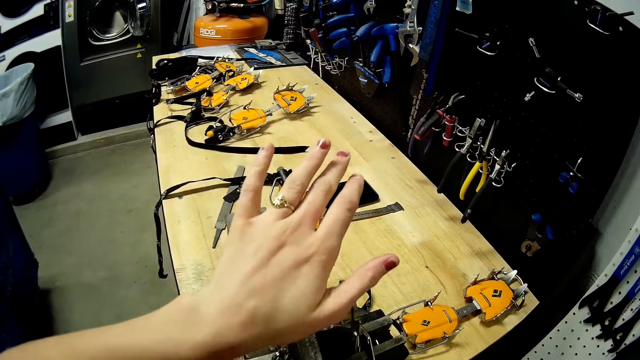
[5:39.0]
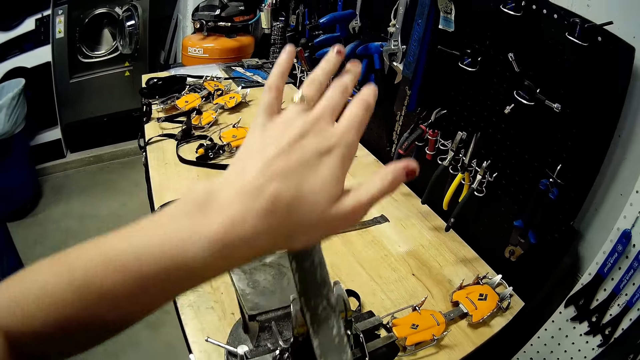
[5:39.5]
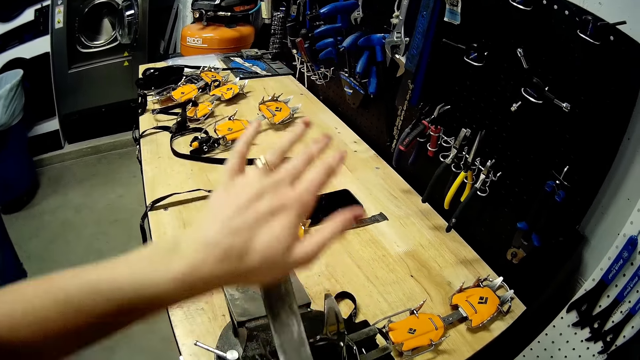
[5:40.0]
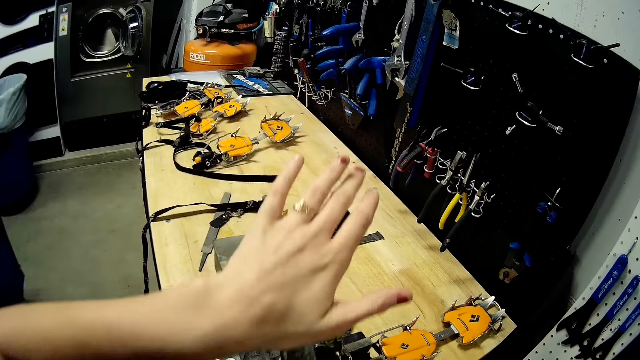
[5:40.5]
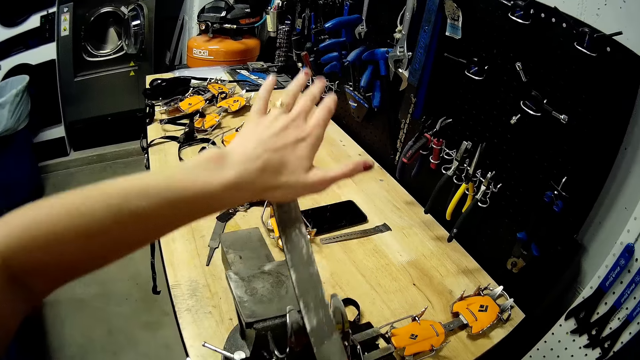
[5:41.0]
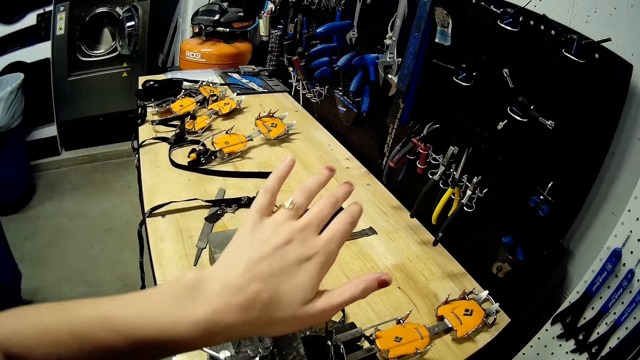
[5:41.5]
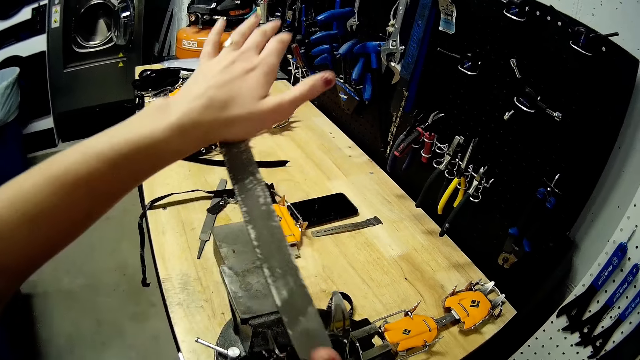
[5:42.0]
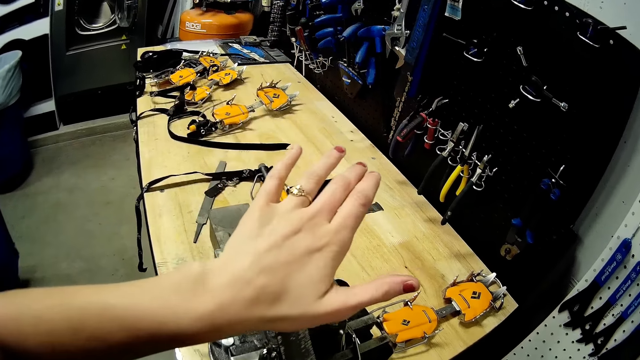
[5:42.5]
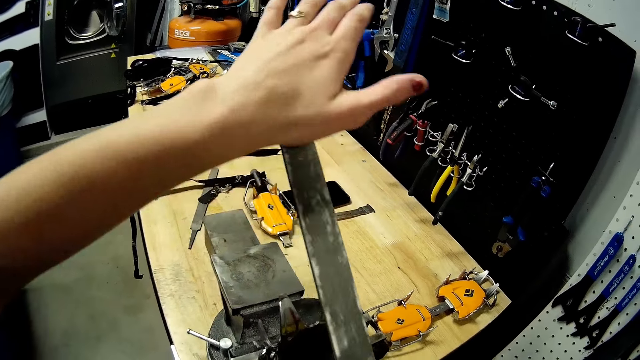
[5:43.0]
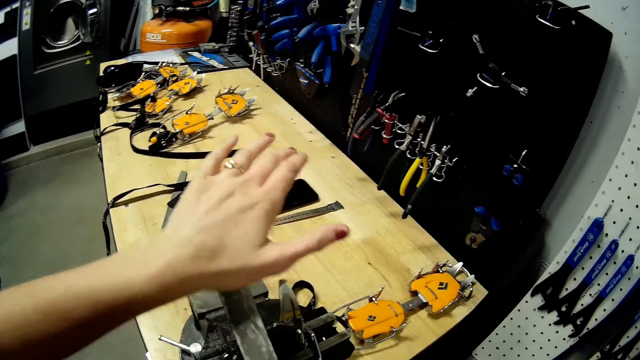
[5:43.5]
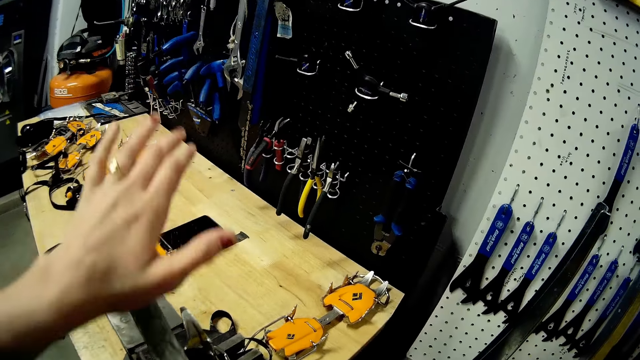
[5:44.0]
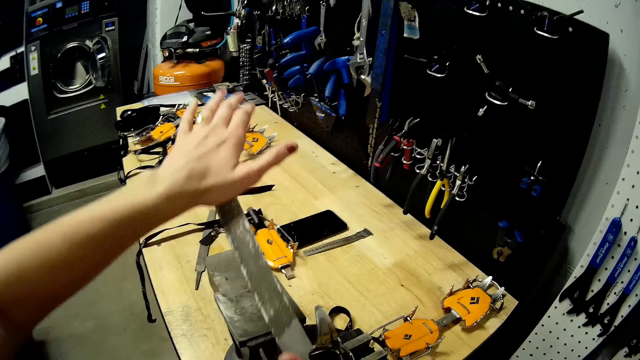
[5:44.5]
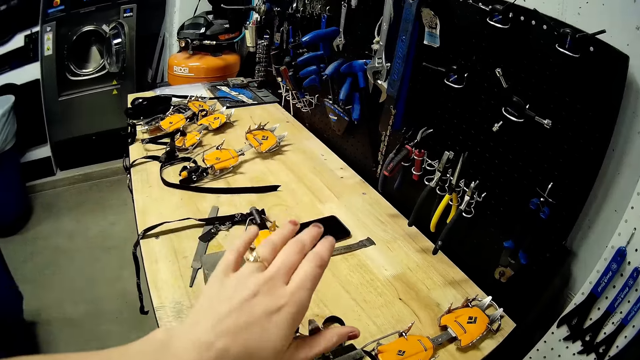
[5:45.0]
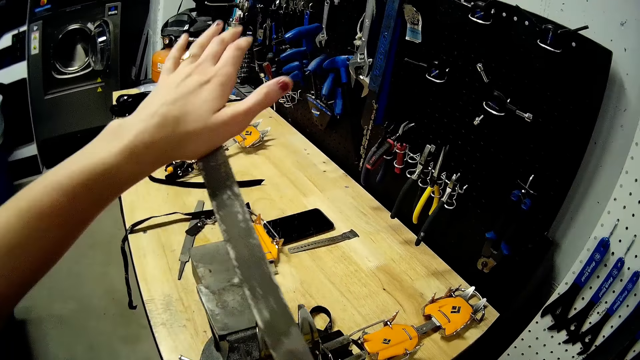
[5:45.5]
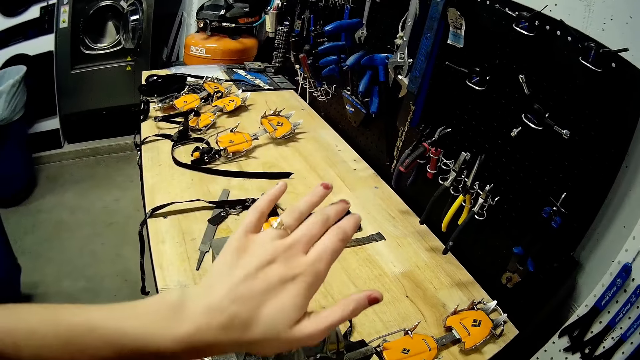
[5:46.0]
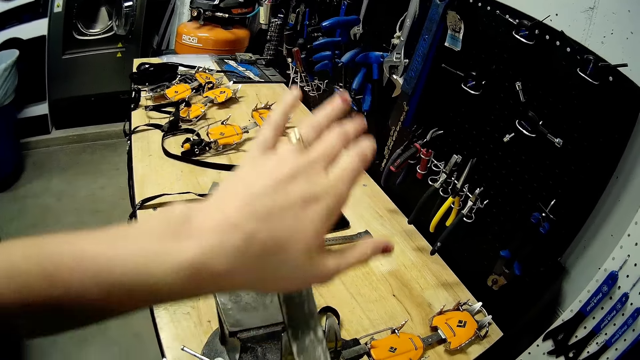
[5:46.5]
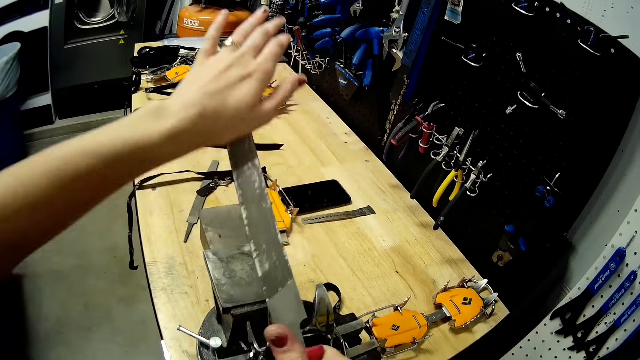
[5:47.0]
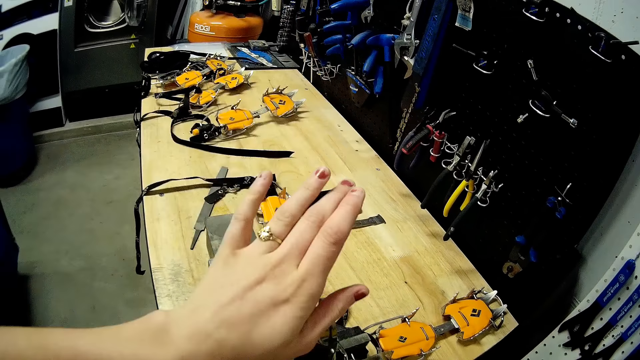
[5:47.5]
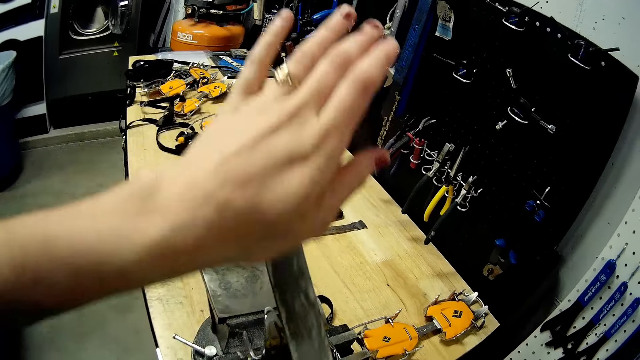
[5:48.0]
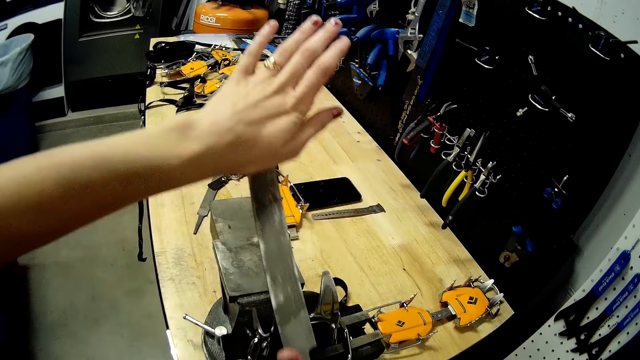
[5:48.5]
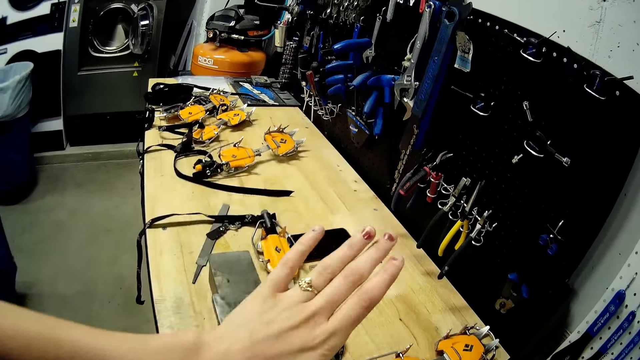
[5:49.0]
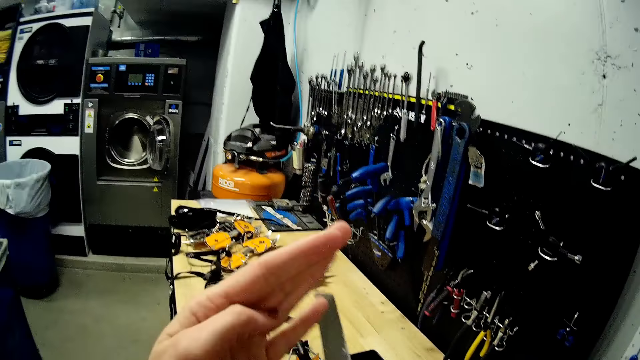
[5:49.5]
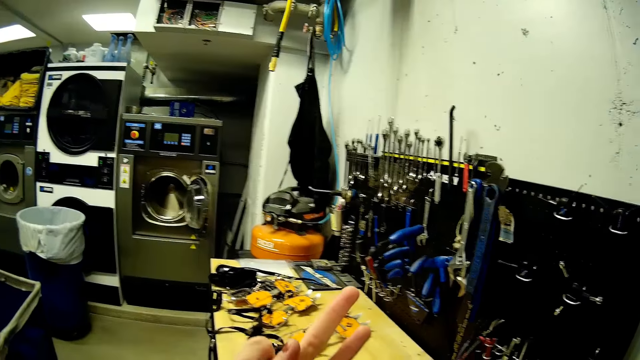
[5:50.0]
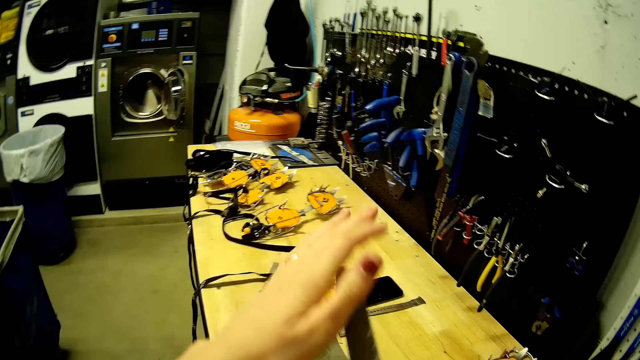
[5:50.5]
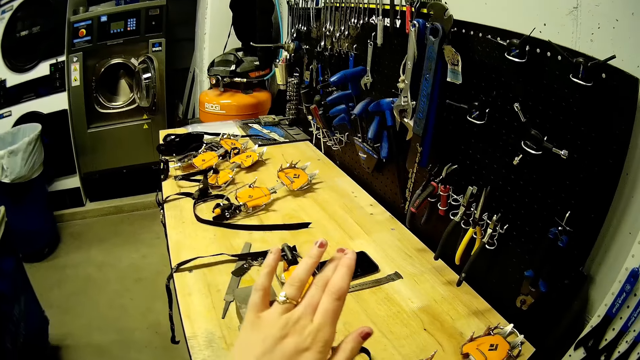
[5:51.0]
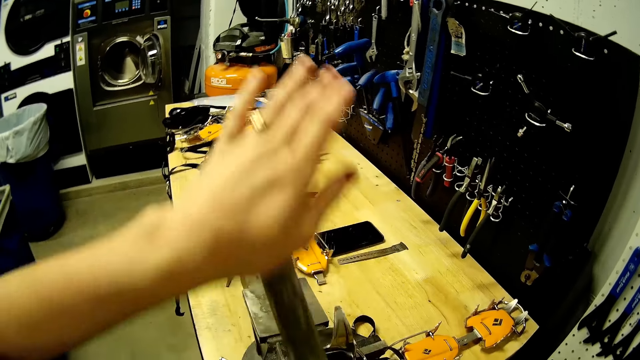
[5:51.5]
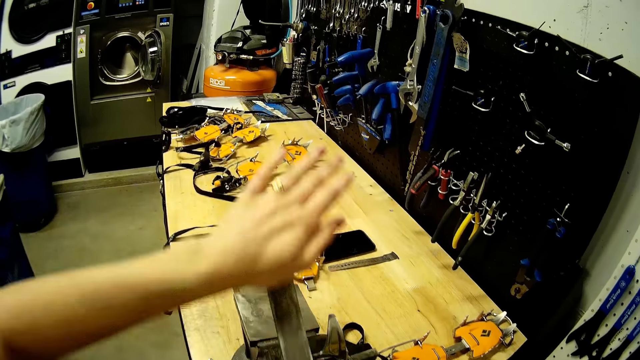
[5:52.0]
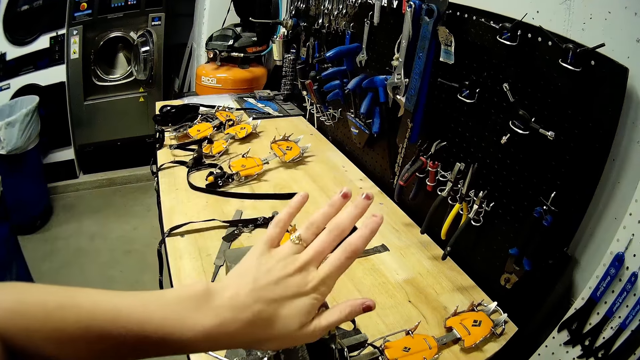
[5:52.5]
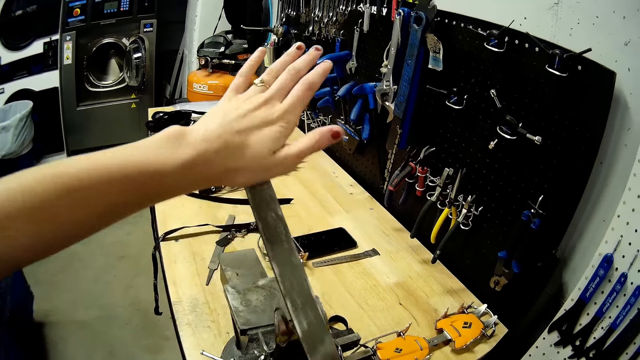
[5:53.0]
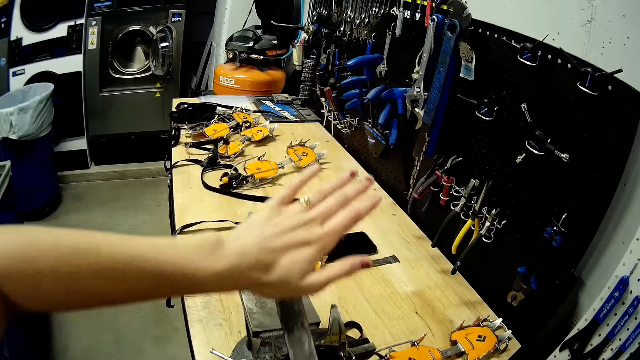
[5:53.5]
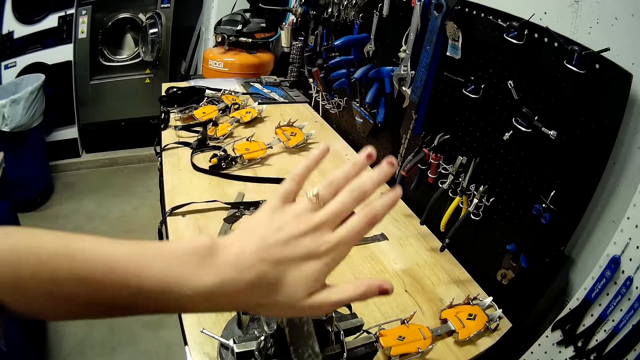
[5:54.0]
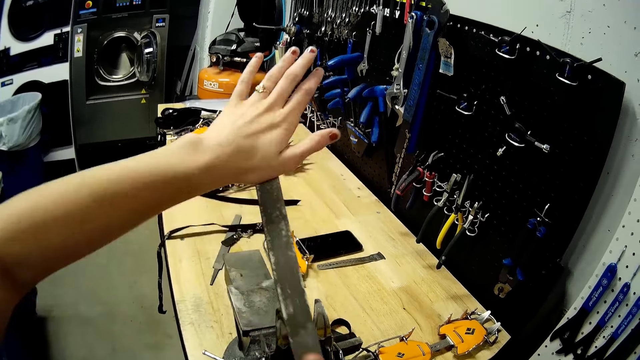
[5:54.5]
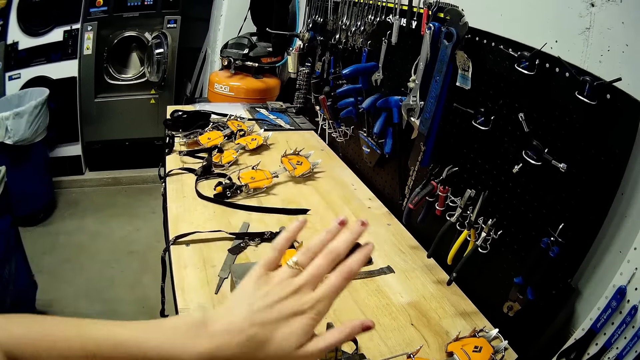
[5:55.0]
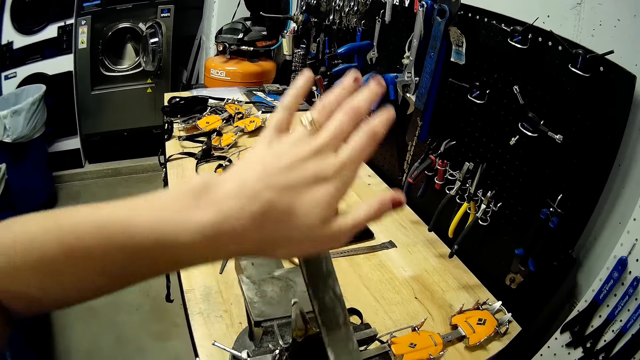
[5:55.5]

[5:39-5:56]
The camera wearer looks at her left hand. She files the head of the wrench in the vise grip with the file in both hands.

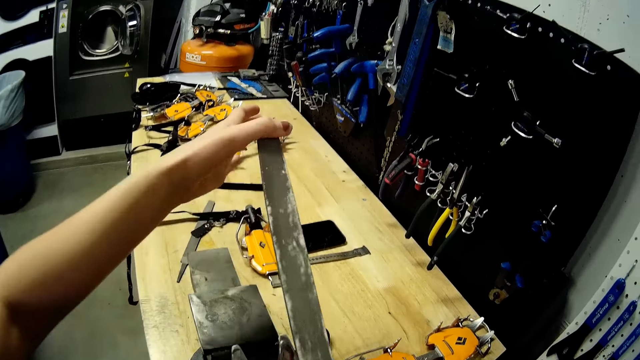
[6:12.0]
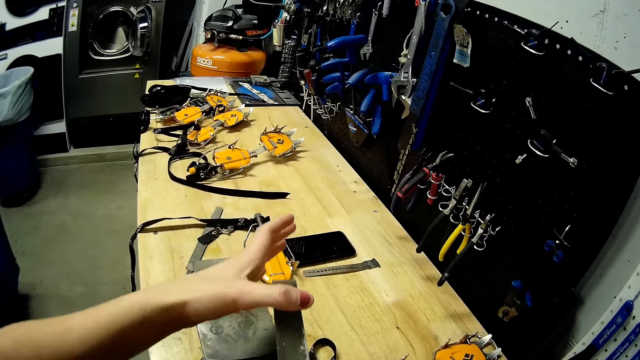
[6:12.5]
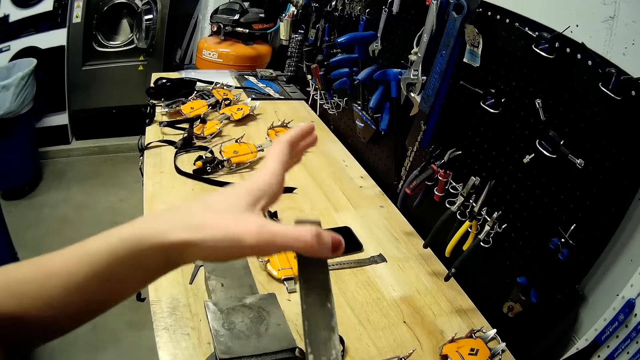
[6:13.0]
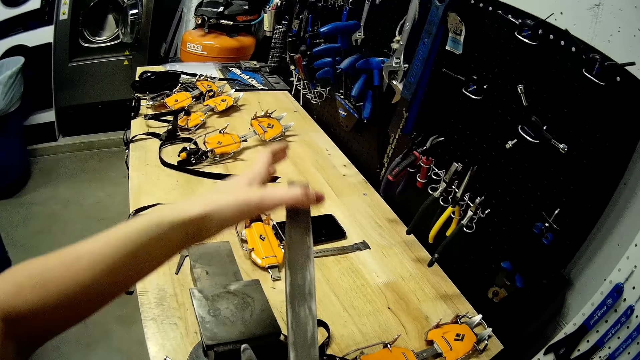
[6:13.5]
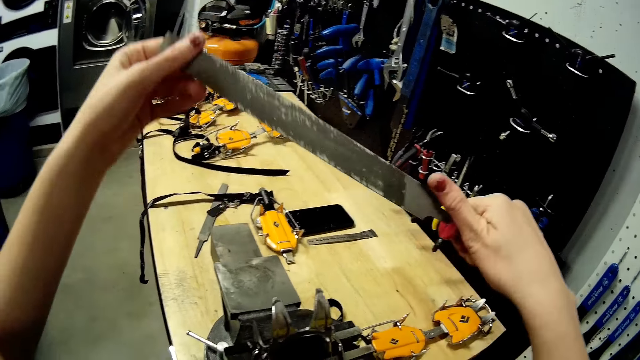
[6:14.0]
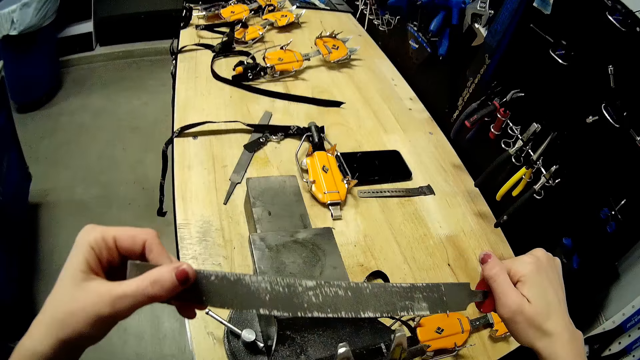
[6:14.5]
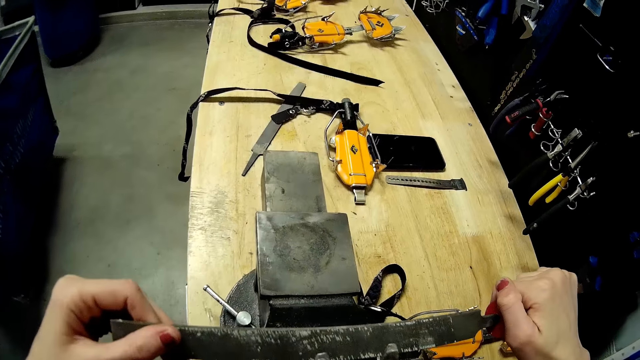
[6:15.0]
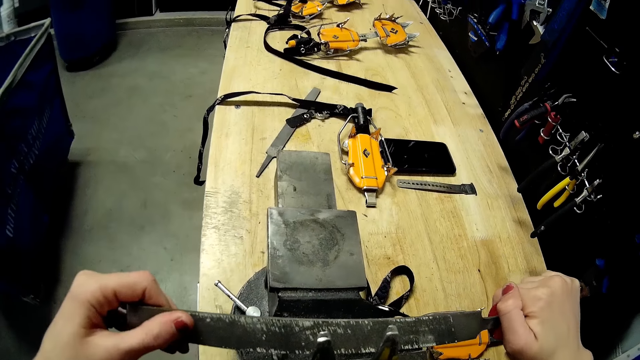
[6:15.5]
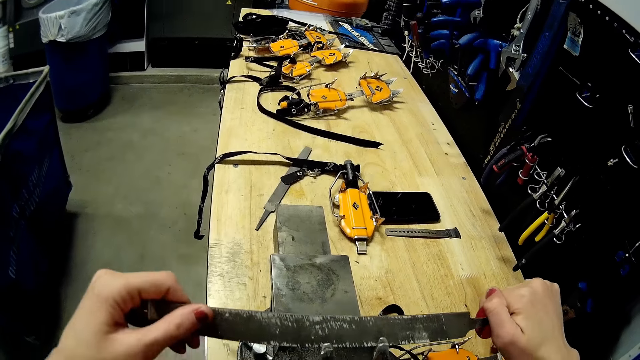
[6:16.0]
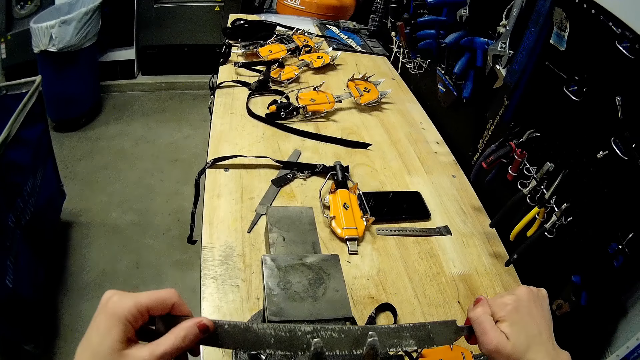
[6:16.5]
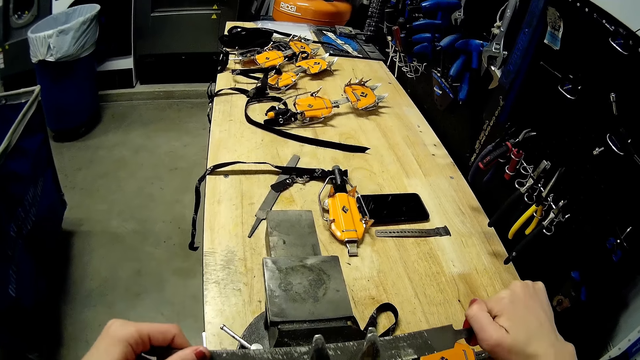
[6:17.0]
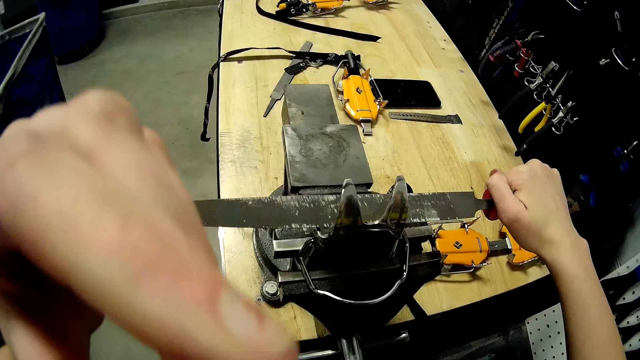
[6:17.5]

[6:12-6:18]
The camera wearer turns the file sideways.
